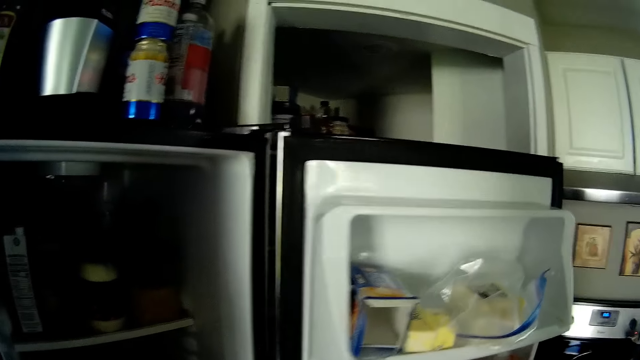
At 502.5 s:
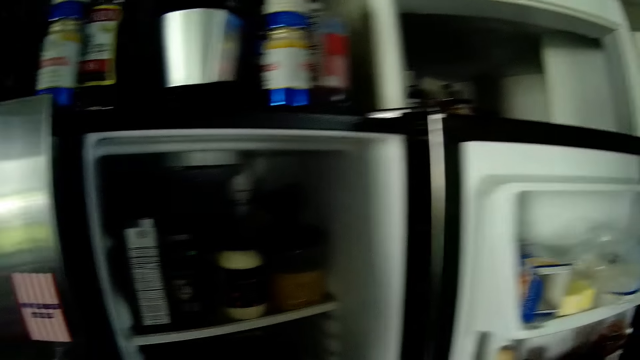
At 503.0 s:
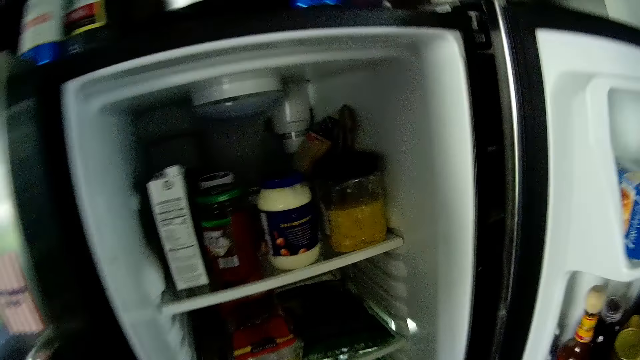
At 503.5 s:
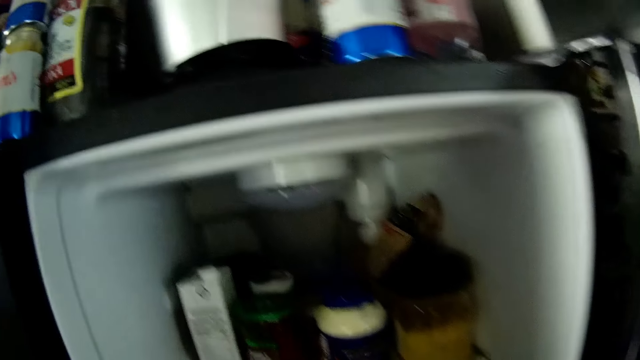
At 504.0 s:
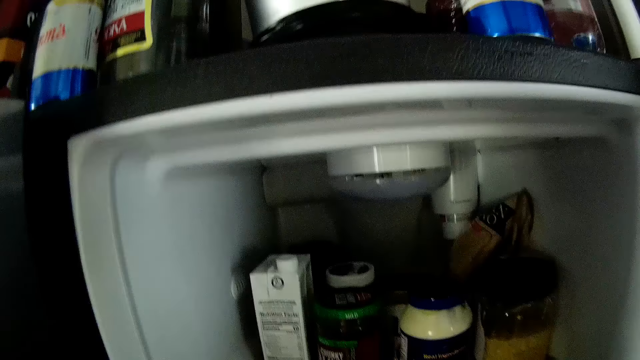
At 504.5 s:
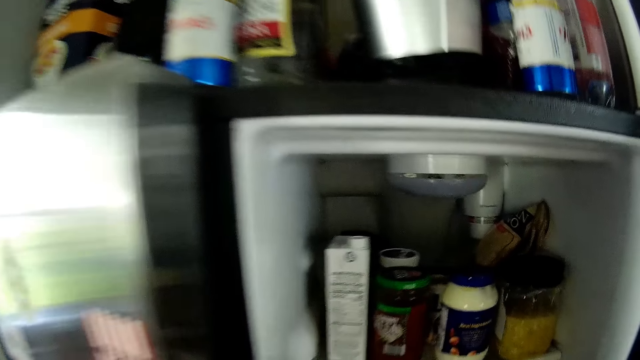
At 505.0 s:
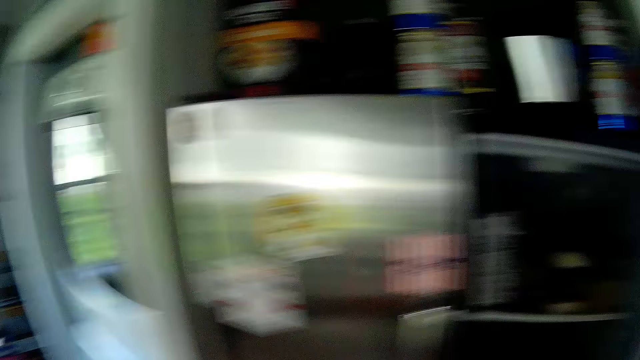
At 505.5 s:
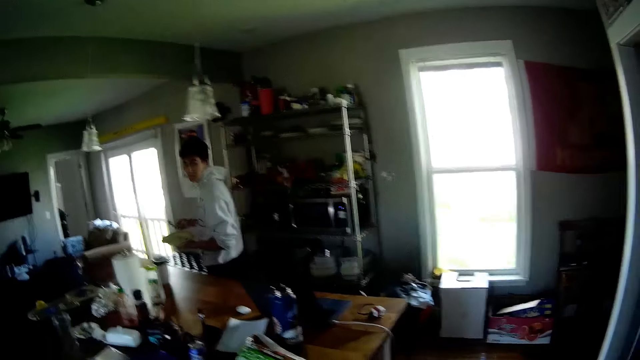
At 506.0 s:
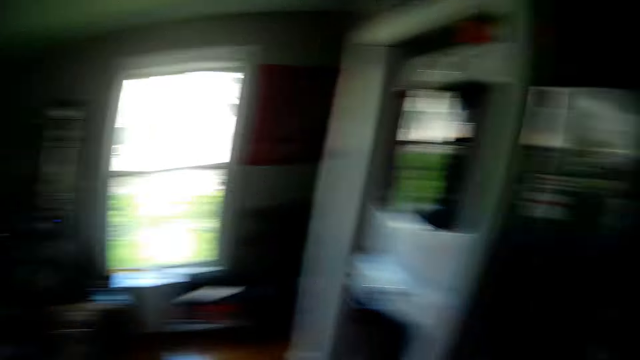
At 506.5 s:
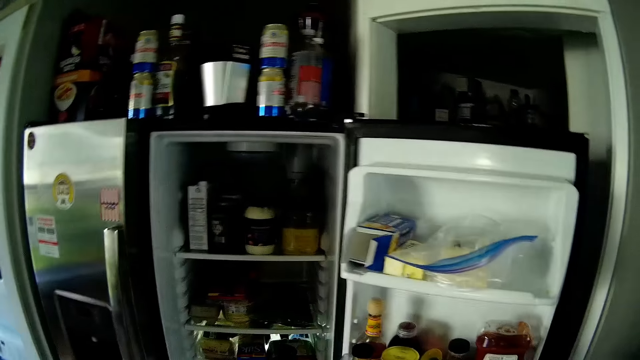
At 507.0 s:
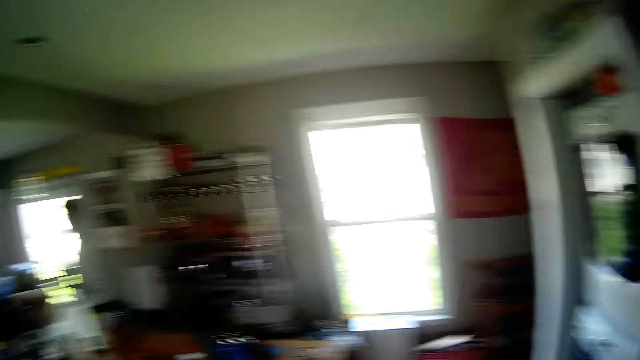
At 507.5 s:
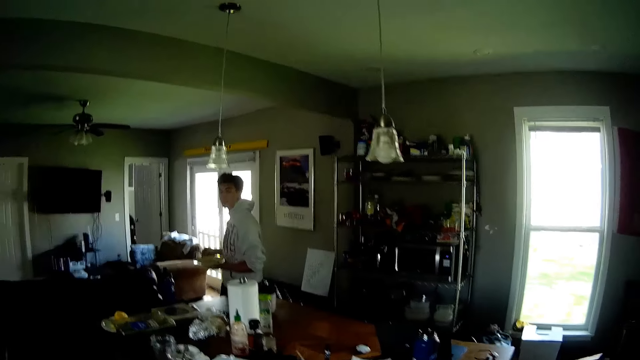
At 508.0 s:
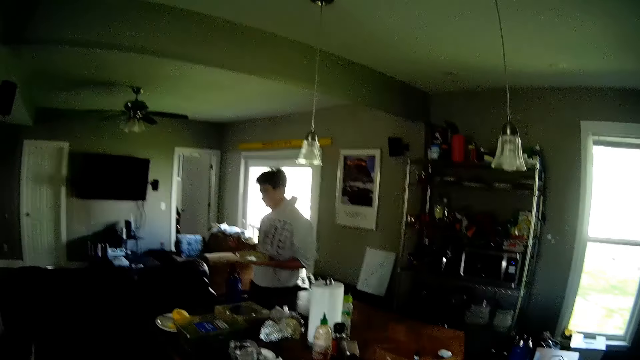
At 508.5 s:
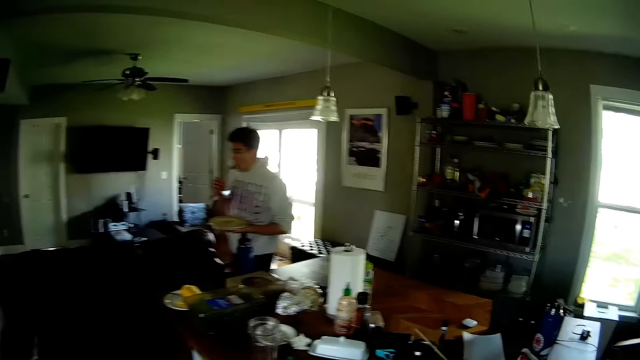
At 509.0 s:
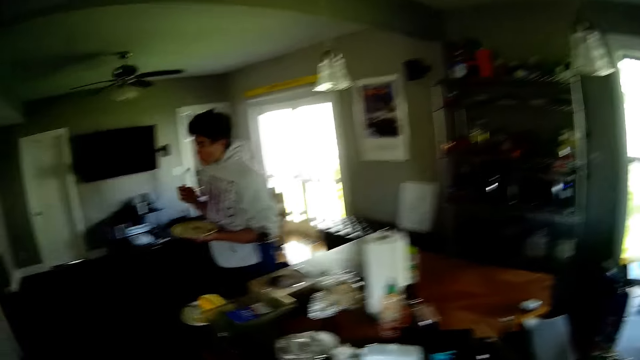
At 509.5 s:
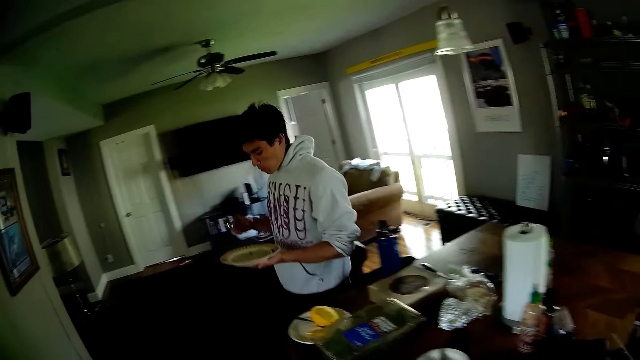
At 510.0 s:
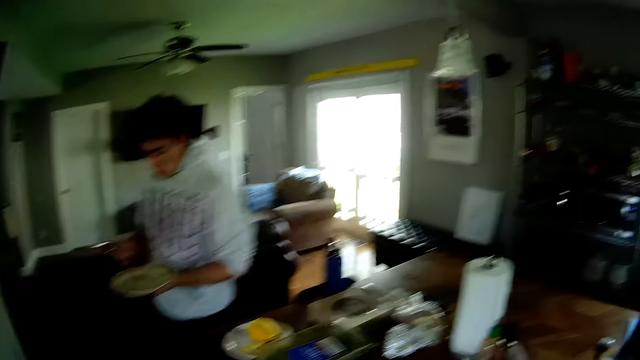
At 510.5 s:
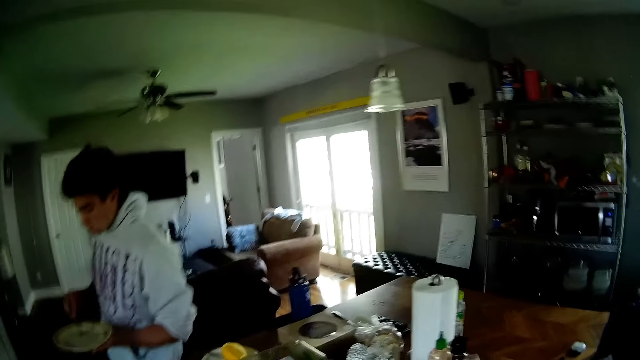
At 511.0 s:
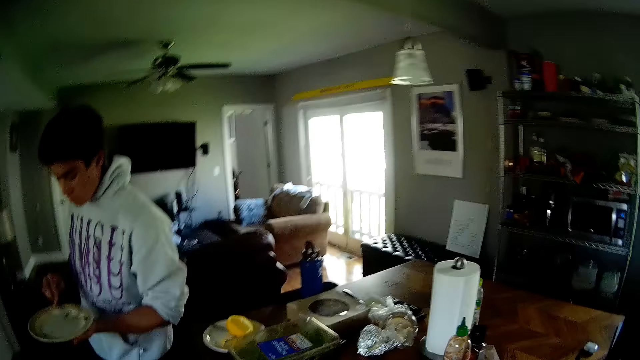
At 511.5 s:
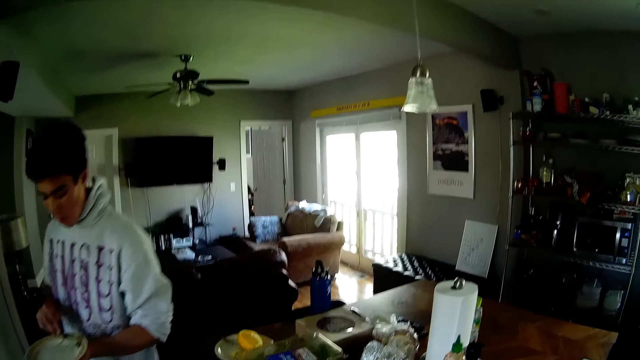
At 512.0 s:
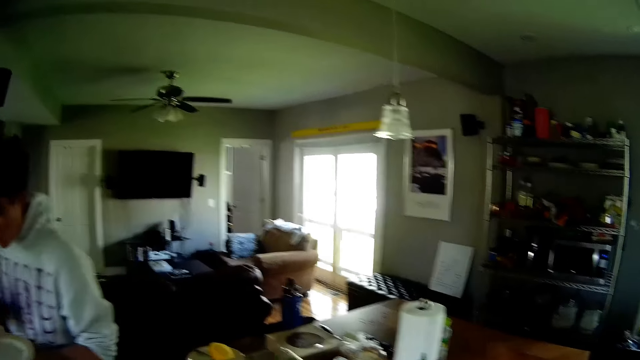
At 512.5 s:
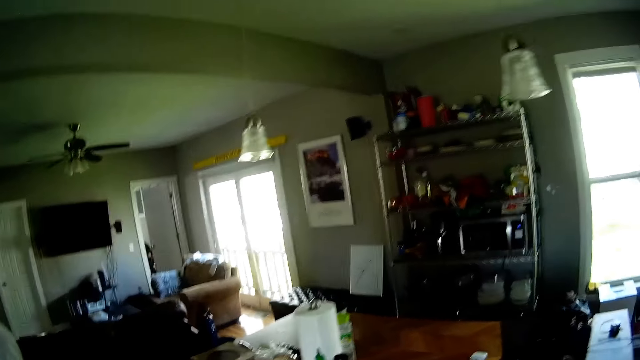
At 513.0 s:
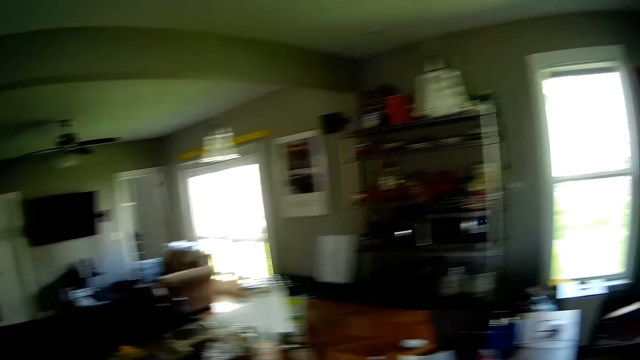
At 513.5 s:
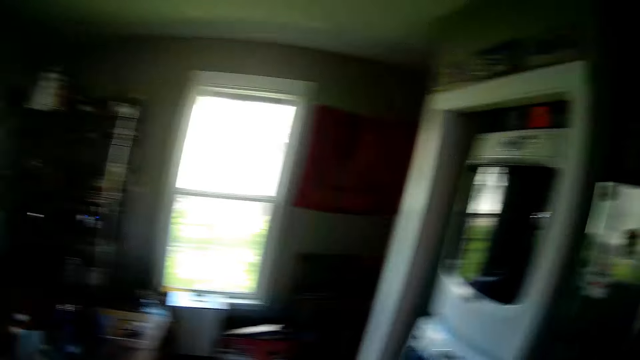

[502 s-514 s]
The camera wearer searches in the fridge. They look around. A man carries a plate in his left hand with a fork in his right hand. The camera wearer moves near the man. The man eats vegetables from the plate in his left hand with the fork in his right hand. He picks vegetables from the plate in his left hand with the fork in his right hand. He eats vegetables from the plate in his left hand with the fork in his right hand.

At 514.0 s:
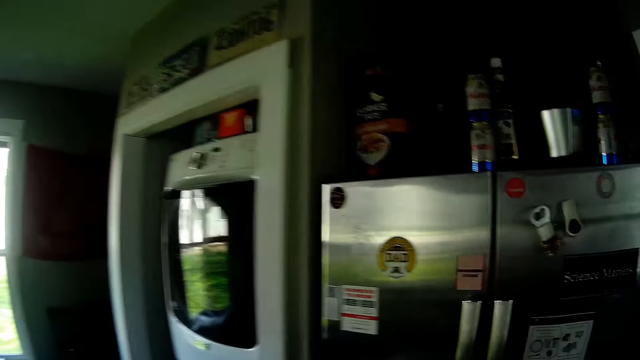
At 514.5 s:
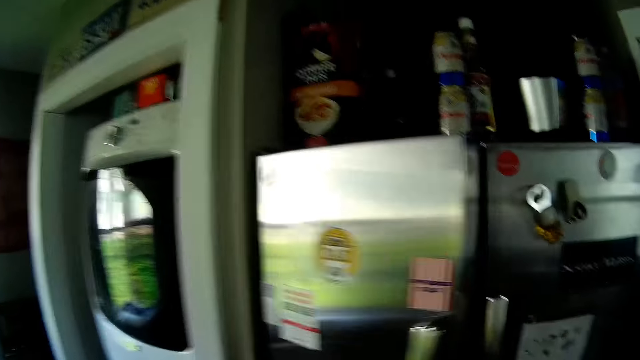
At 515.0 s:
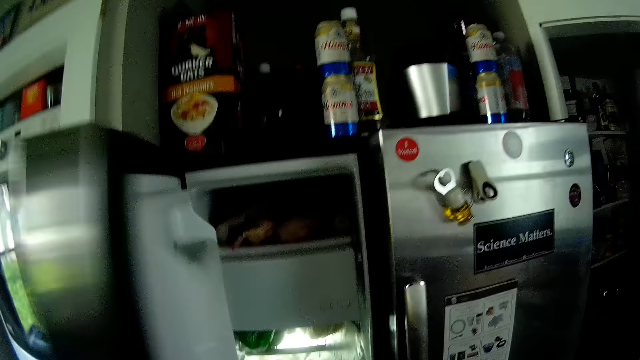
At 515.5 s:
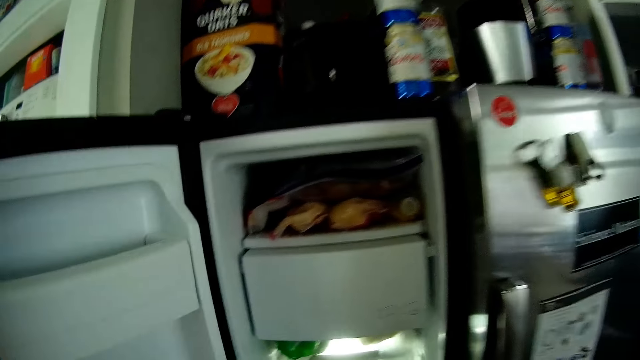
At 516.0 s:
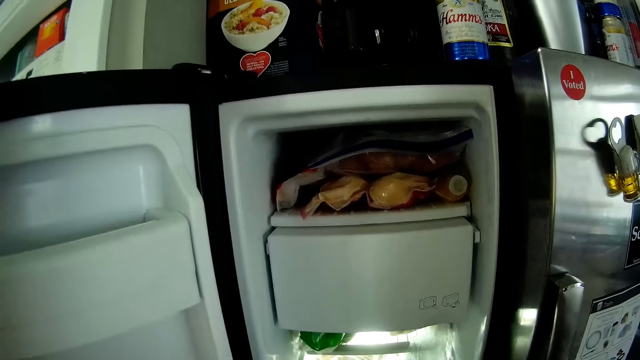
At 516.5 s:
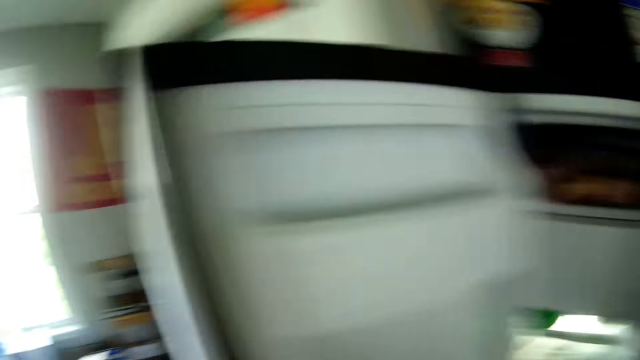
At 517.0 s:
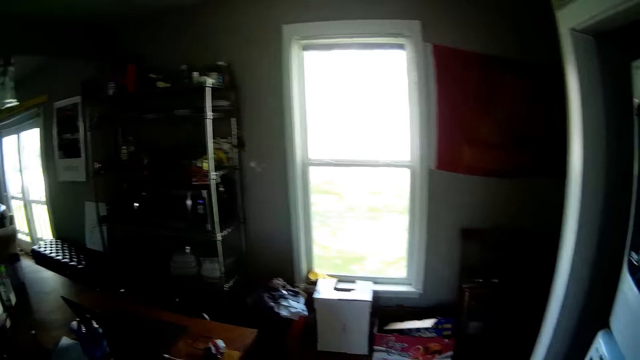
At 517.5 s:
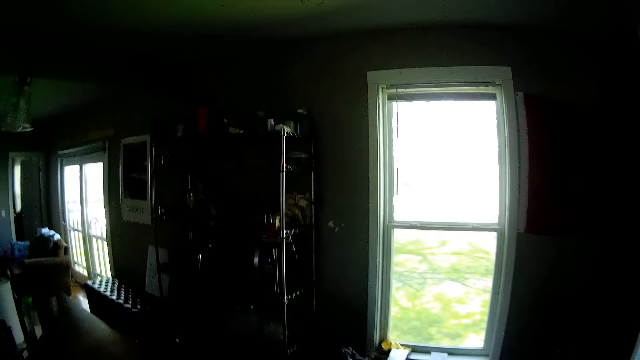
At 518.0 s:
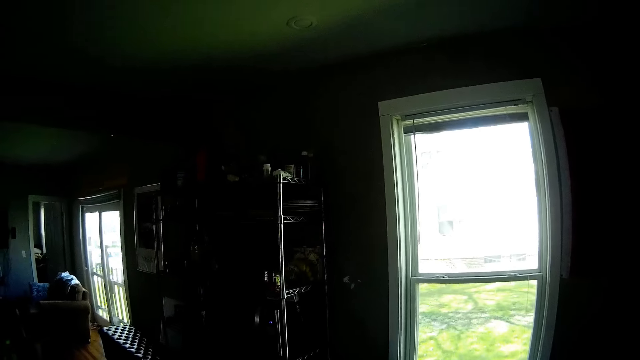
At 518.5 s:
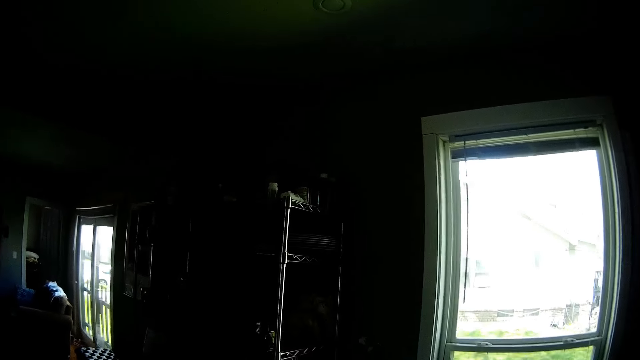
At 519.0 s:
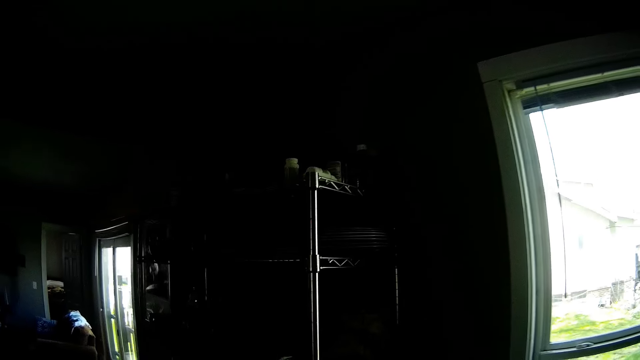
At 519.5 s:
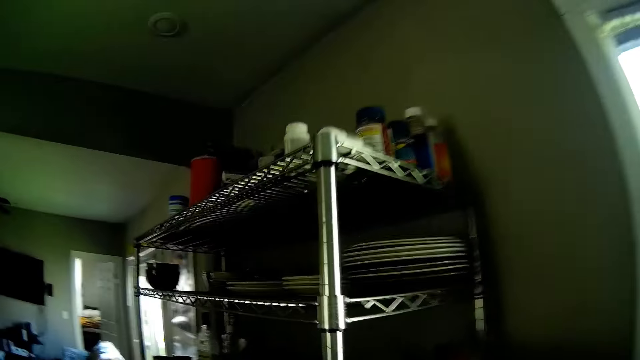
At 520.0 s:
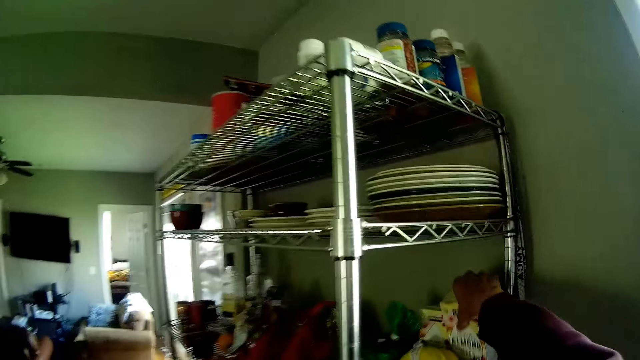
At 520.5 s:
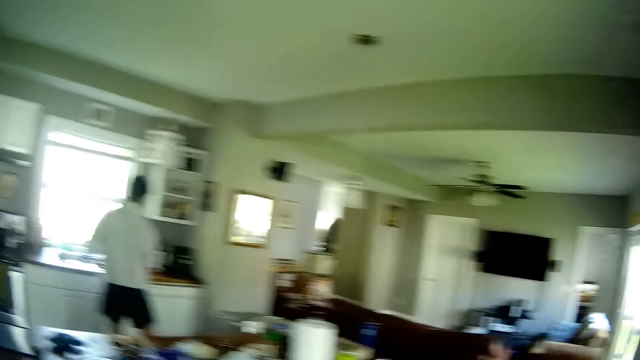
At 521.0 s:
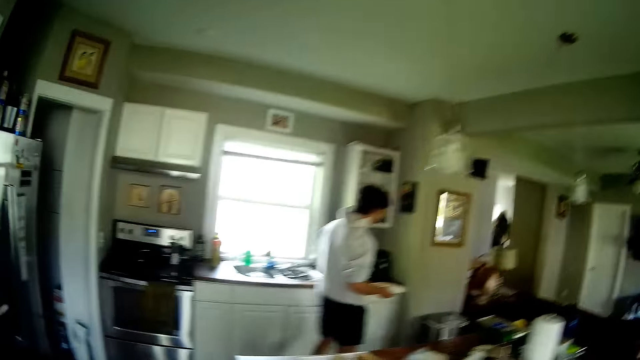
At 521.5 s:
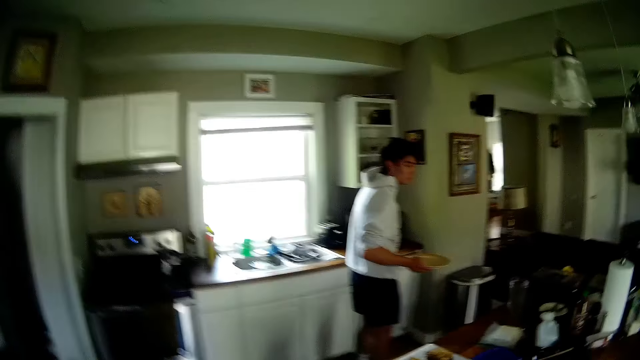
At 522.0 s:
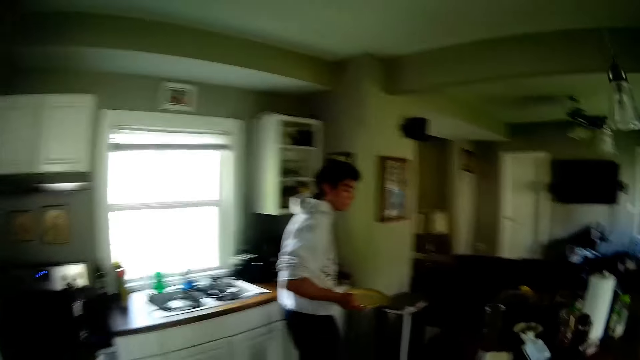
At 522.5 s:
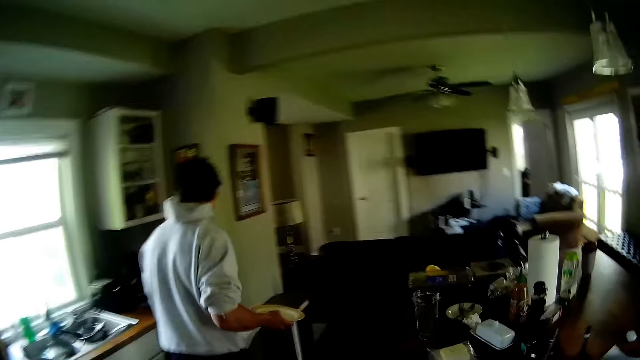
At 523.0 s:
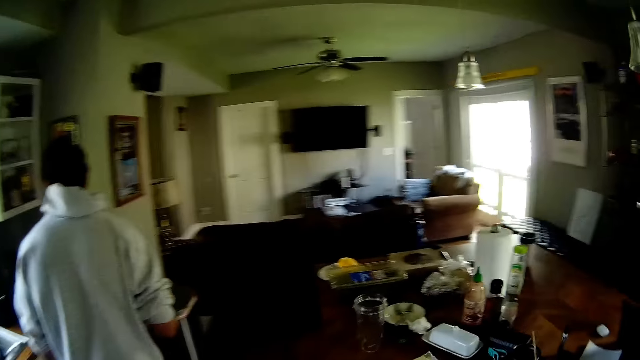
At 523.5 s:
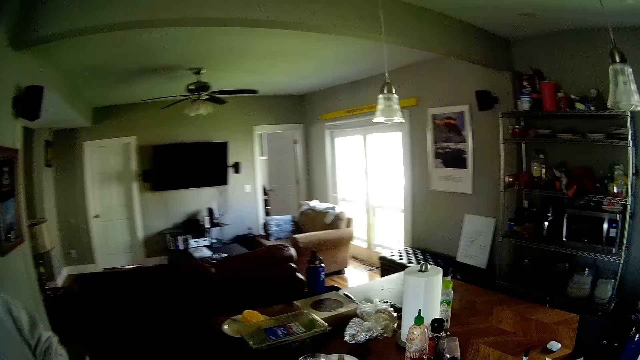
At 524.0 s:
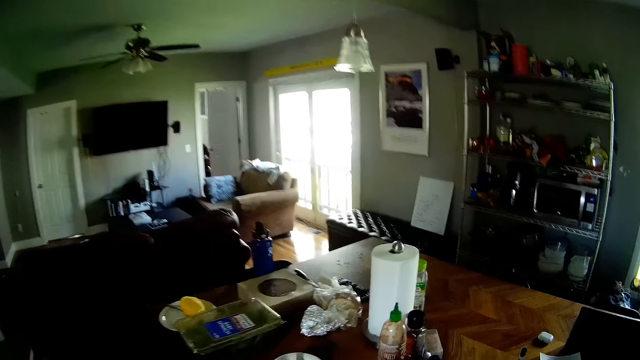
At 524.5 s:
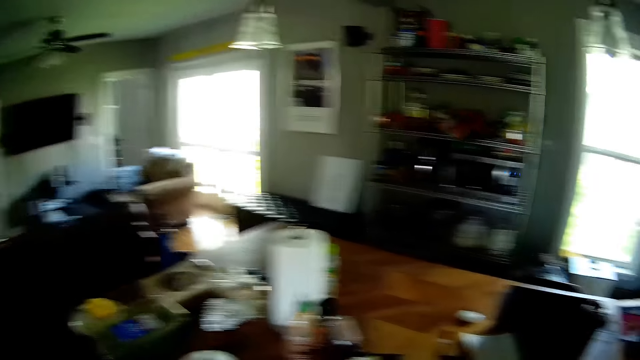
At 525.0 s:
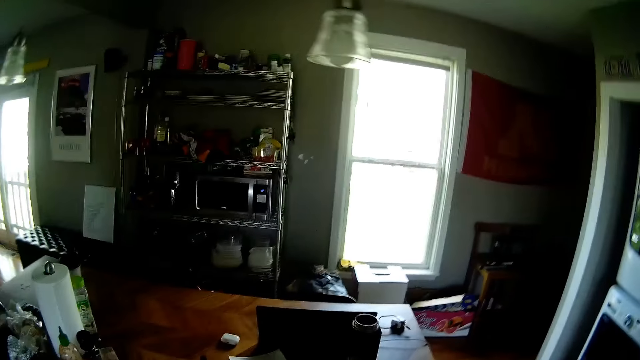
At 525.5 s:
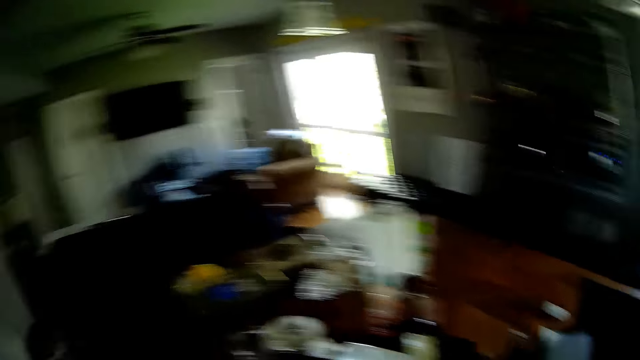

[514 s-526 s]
The camera wearer opens the fridge with his left hand. He takes something from the fridge. He picks a pack of juice or a utensil from a rack with his right hand. The man opens the dishwasher in the kitchen cabinet with his left hand.
